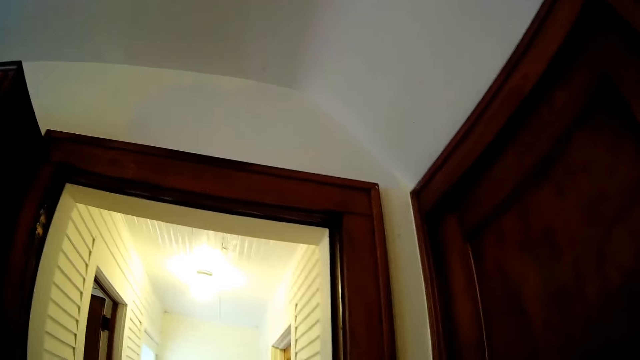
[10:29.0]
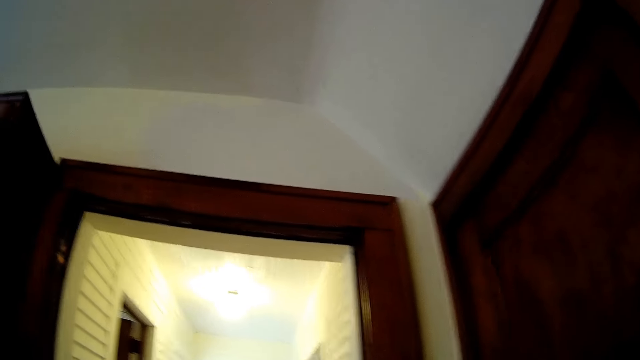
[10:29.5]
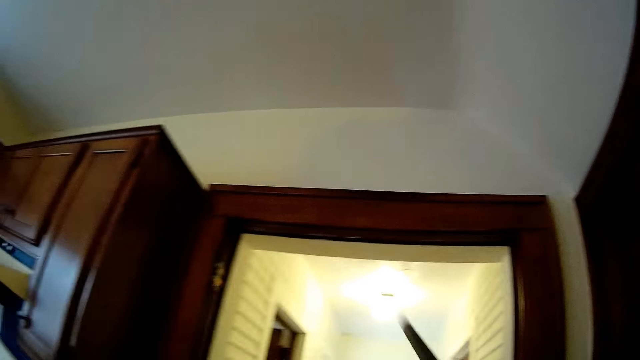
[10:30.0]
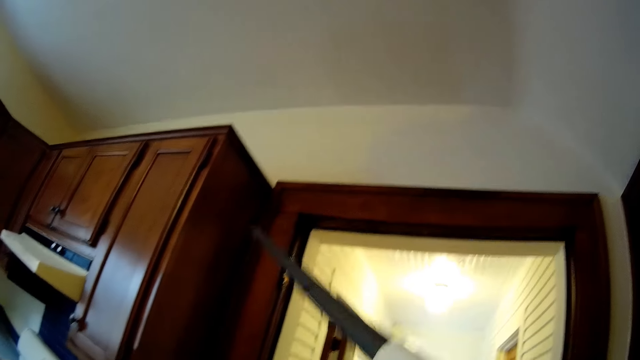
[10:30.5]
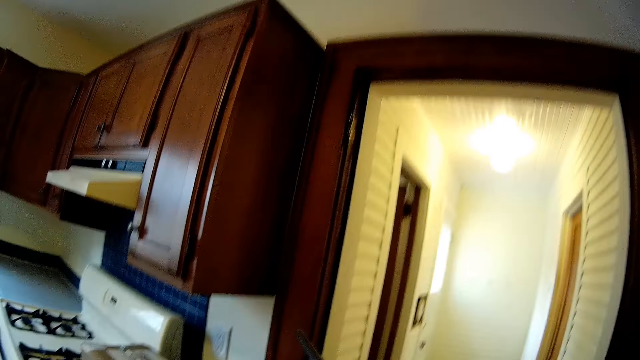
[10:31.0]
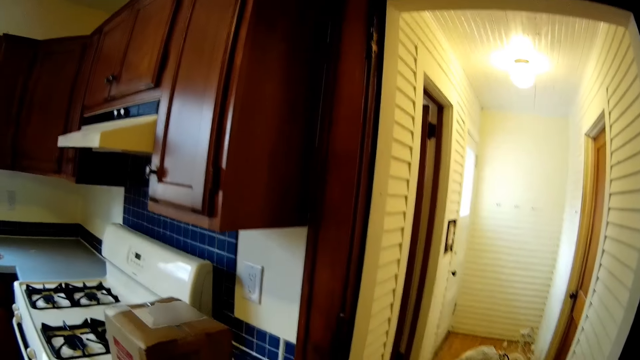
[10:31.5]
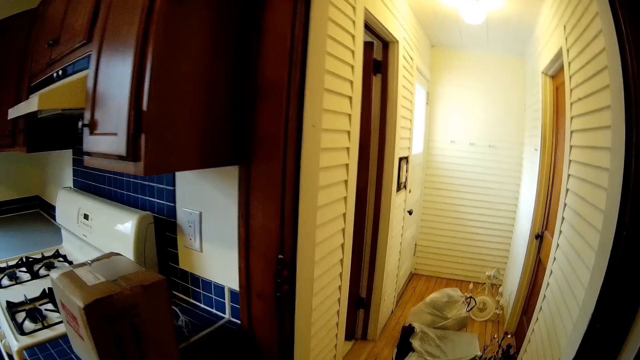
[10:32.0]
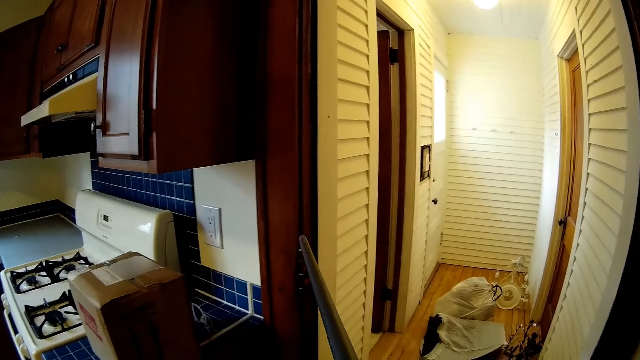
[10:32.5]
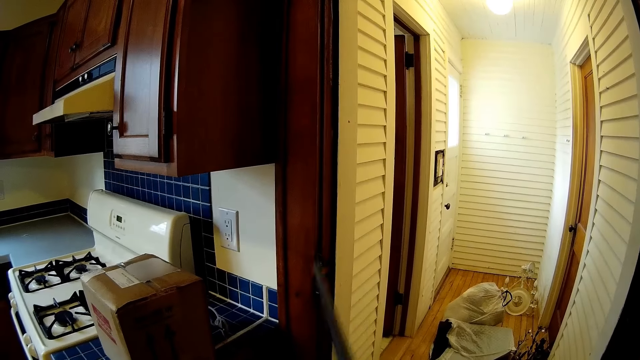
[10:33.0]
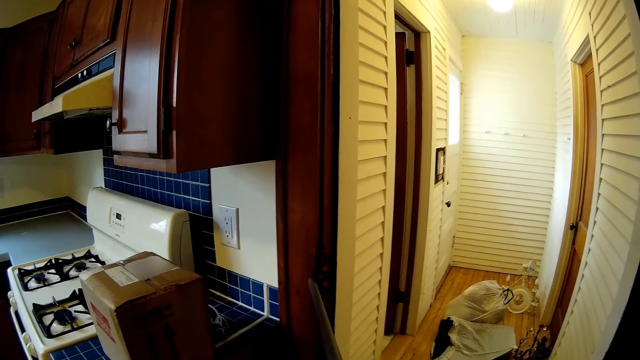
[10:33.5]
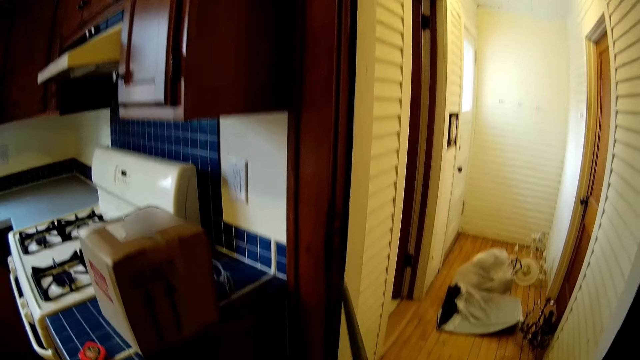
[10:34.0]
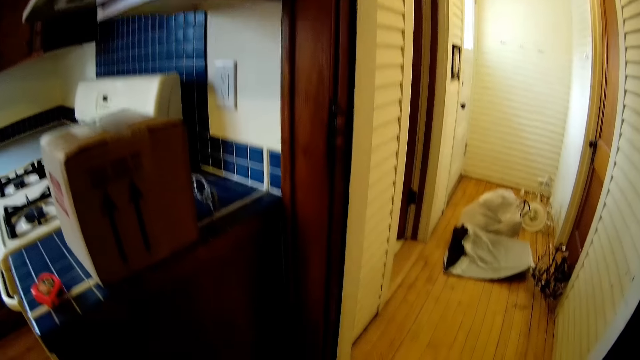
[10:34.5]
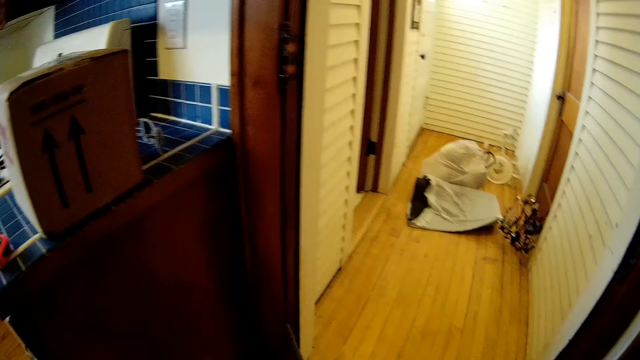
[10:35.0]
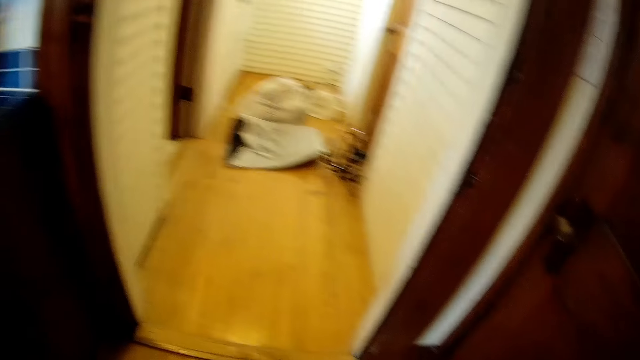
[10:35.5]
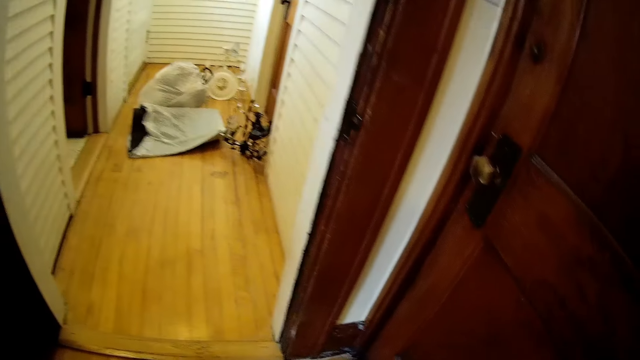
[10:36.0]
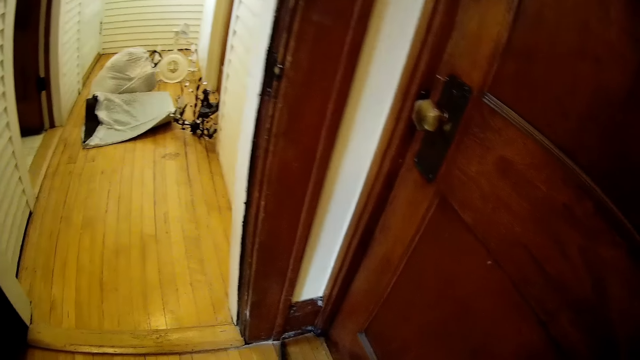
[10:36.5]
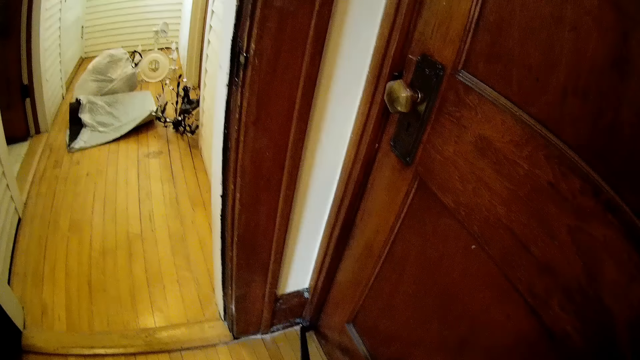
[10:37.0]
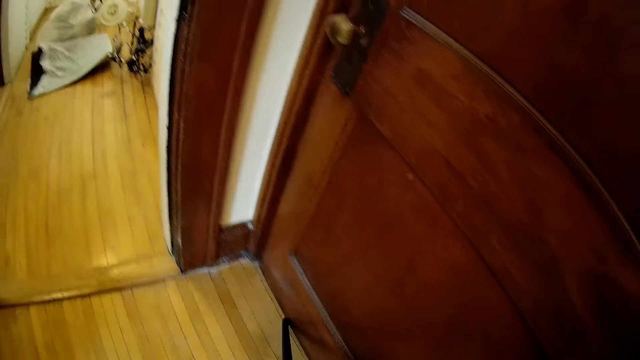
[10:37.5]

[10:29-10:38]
The camera wearer cleans a kitchen cabinet with the vacuum cleaner in his right hand.

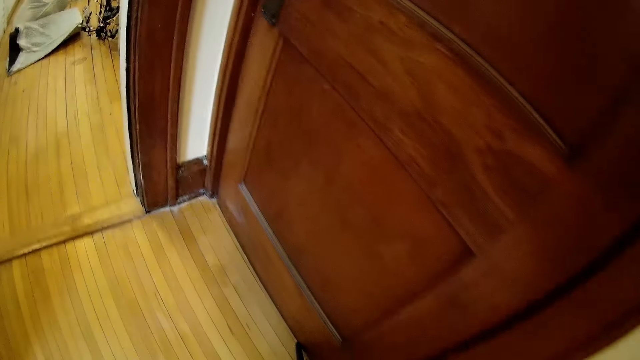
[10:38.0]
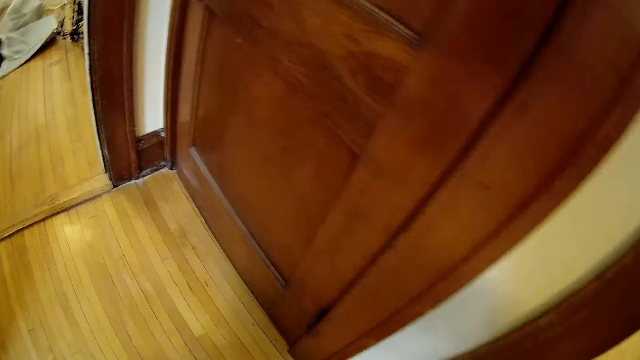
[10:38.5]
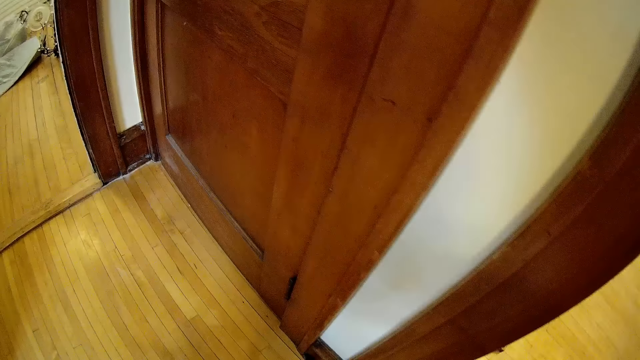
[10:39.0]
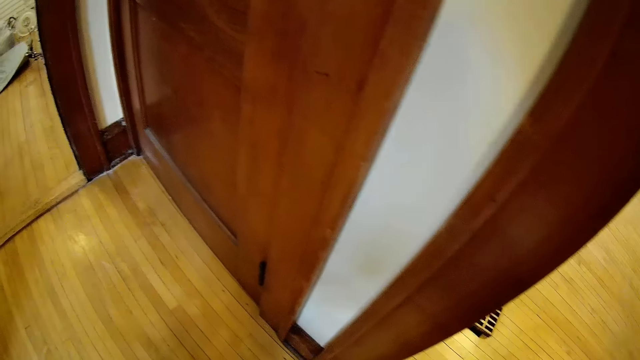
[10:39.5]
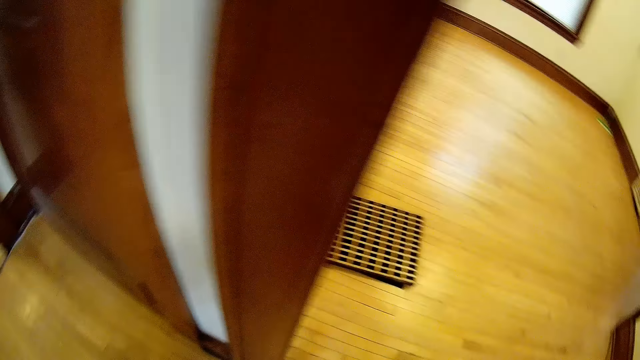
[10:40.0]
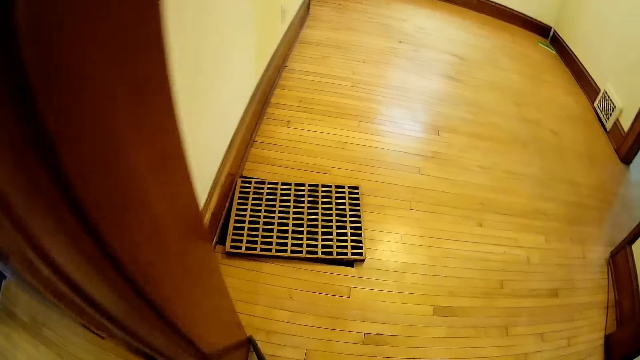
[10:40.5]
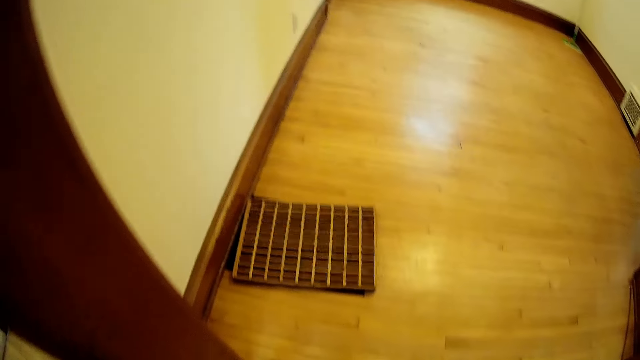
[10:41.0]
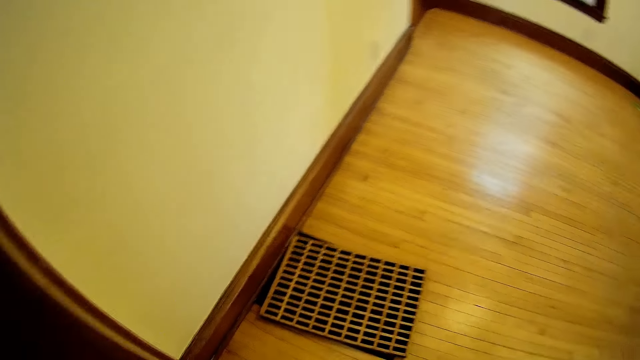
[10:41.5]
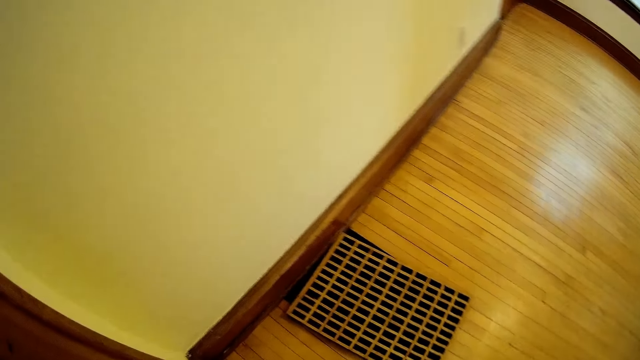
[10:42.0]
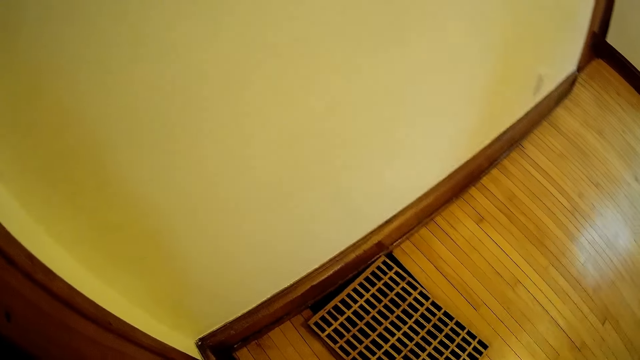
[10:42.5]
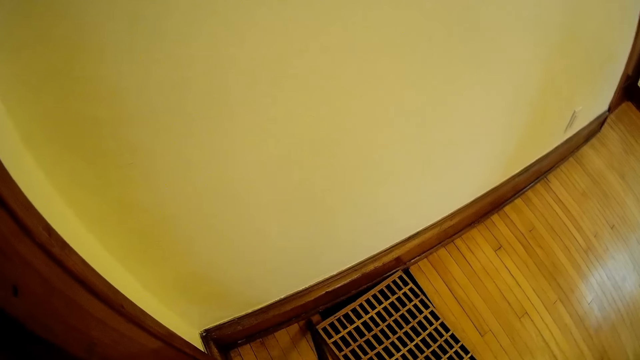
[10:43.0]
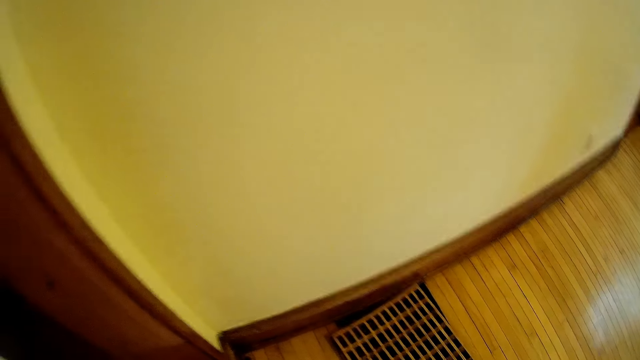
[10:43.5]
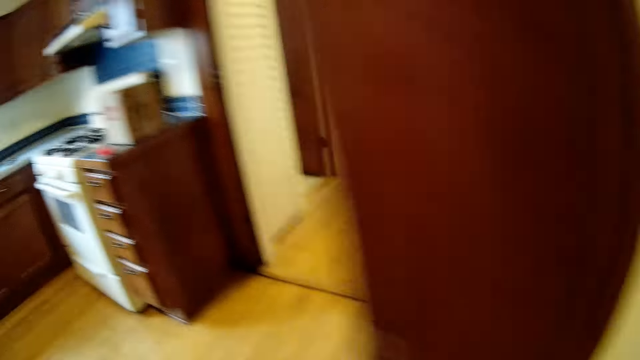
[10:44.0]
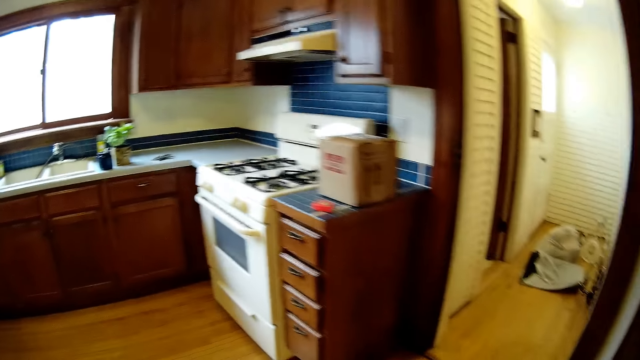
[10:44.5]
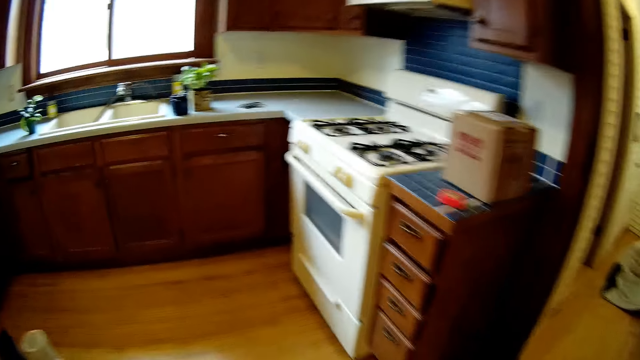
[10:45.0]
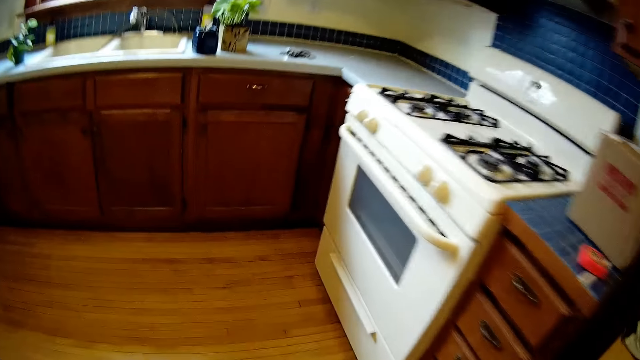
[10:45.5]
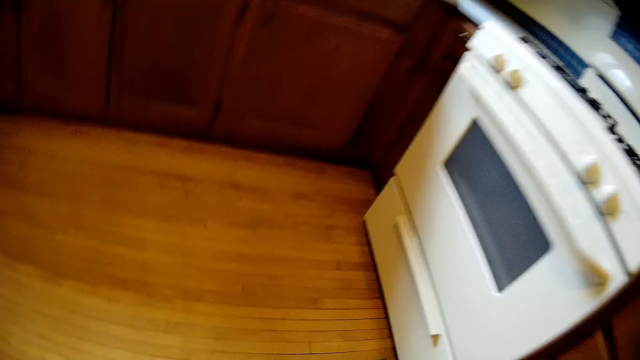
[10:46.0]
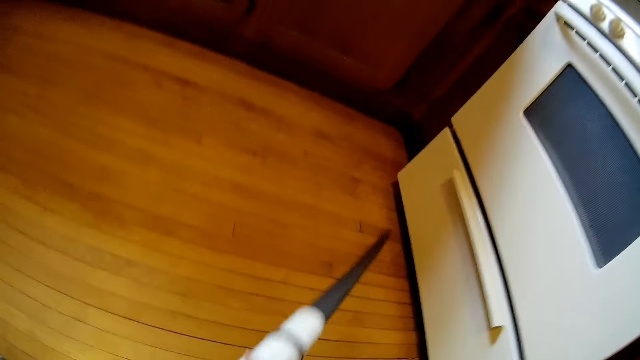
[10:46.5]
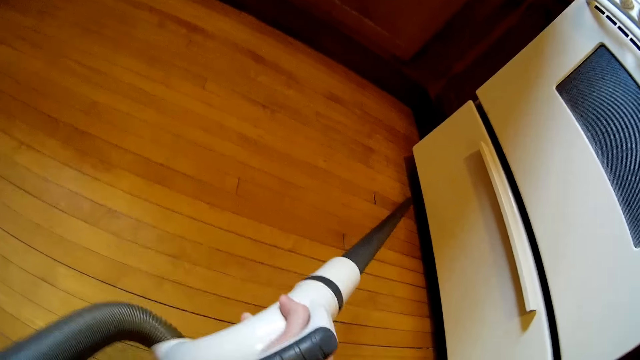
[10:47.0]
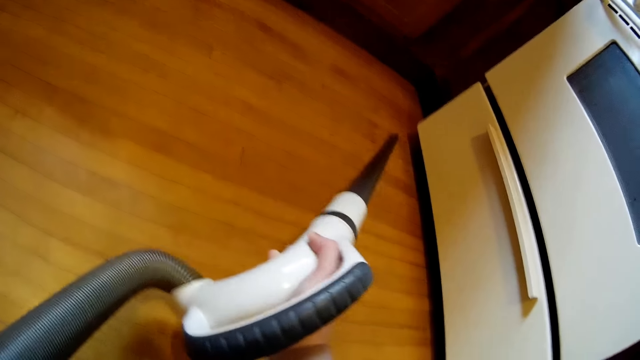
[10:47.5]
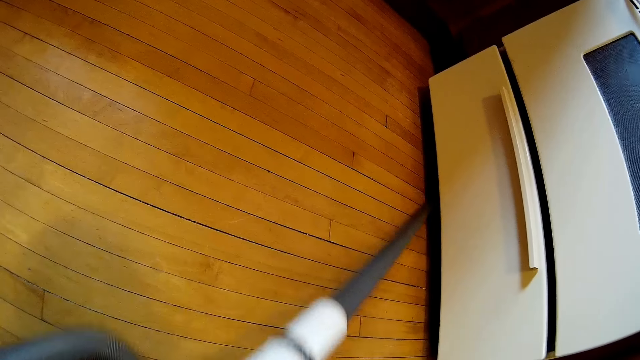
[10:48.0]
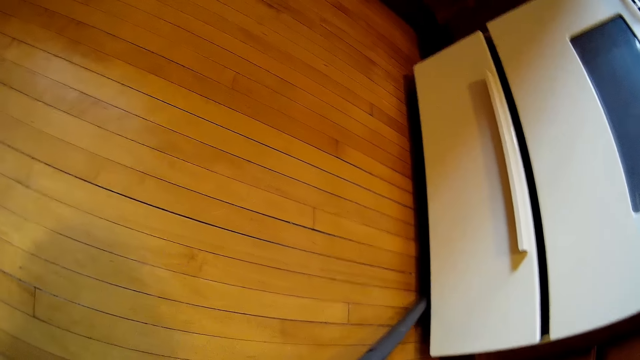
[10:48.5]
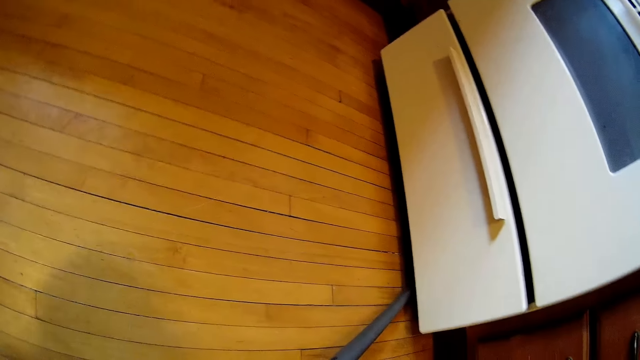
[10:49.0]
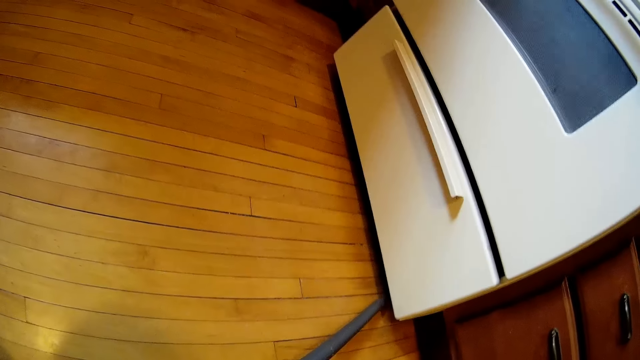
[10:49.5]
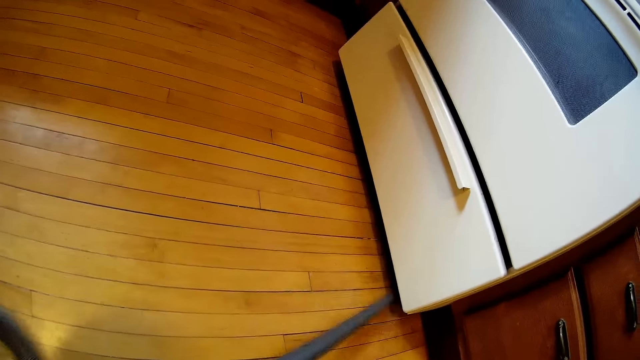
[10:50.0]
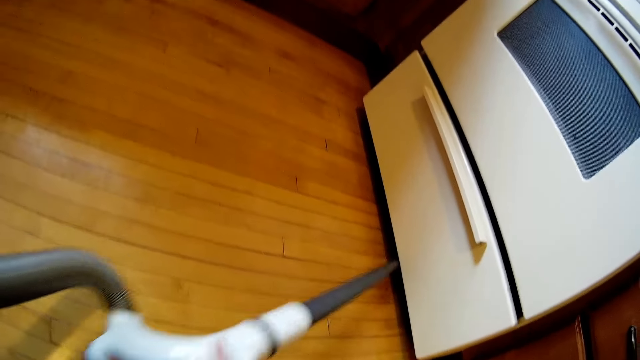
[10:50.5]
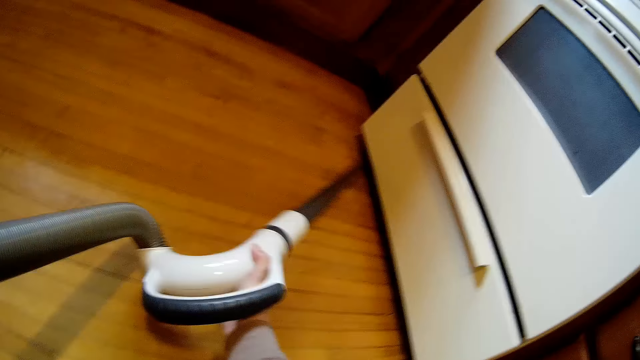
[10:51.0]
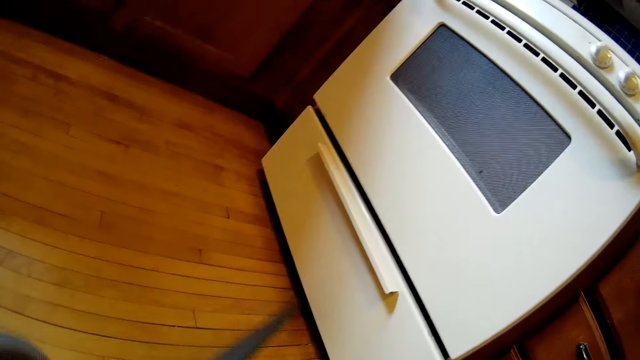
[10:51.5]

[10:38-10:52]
The camera wearer turns around. He cleans the kitchen floor with the vacuum cleaner in his right hand. He turns.
